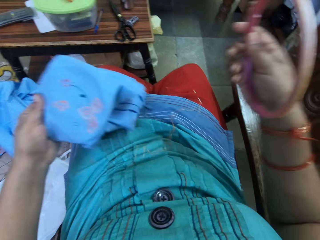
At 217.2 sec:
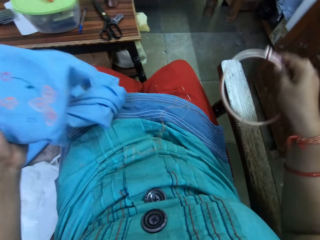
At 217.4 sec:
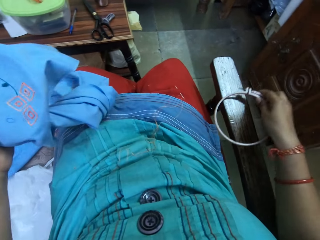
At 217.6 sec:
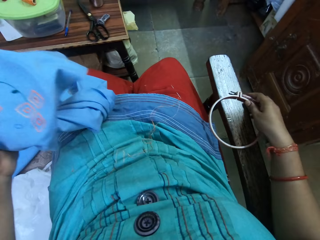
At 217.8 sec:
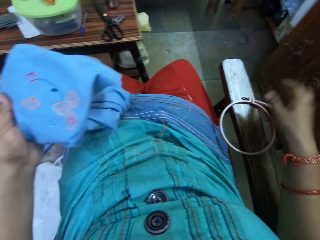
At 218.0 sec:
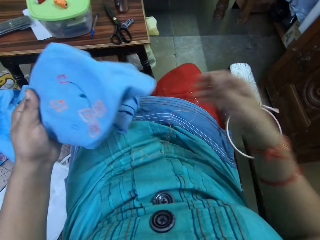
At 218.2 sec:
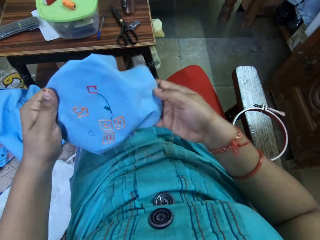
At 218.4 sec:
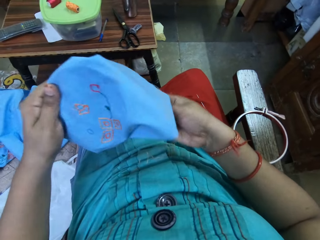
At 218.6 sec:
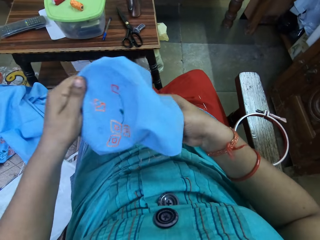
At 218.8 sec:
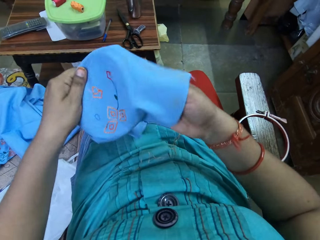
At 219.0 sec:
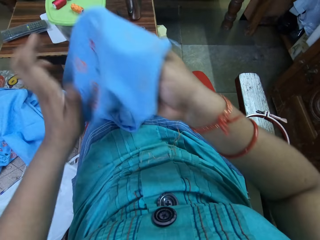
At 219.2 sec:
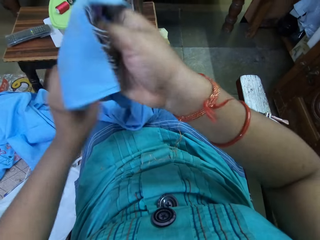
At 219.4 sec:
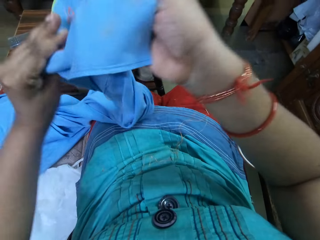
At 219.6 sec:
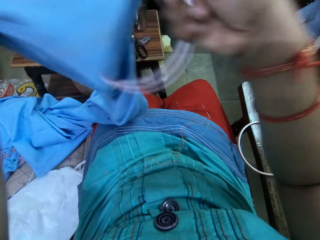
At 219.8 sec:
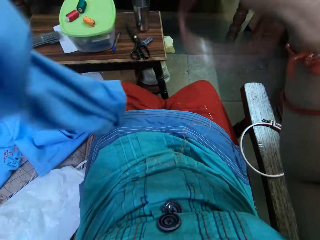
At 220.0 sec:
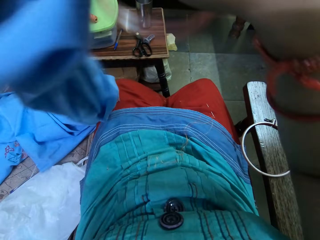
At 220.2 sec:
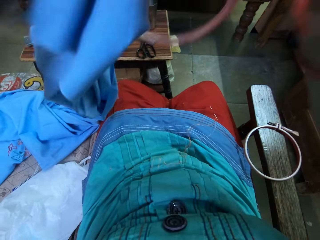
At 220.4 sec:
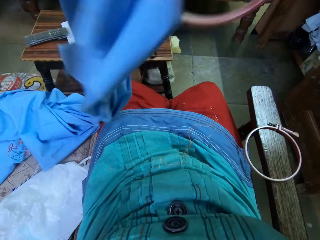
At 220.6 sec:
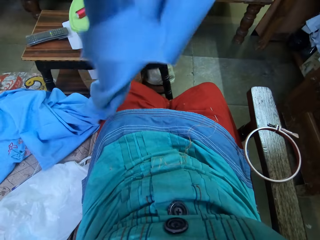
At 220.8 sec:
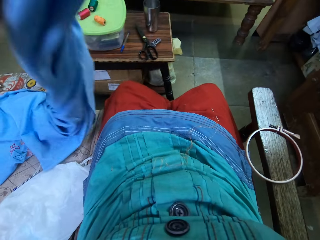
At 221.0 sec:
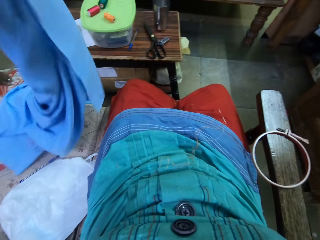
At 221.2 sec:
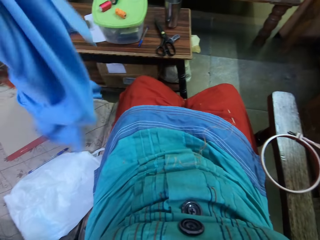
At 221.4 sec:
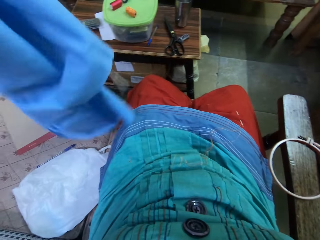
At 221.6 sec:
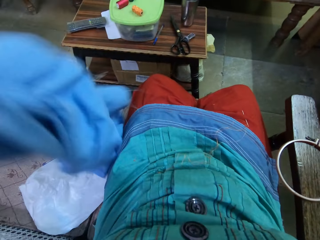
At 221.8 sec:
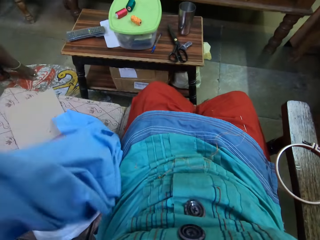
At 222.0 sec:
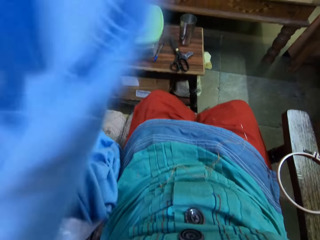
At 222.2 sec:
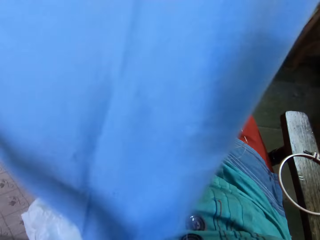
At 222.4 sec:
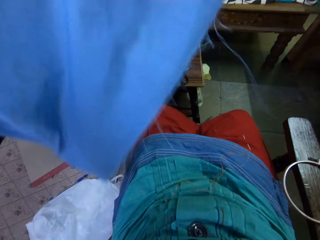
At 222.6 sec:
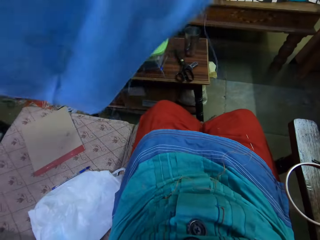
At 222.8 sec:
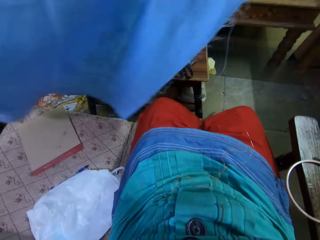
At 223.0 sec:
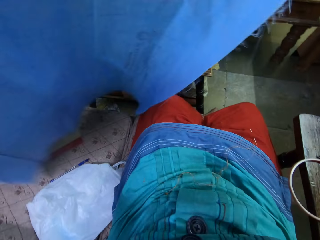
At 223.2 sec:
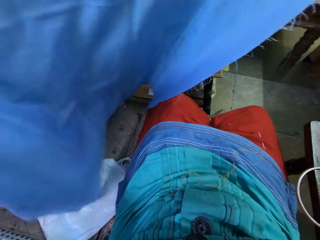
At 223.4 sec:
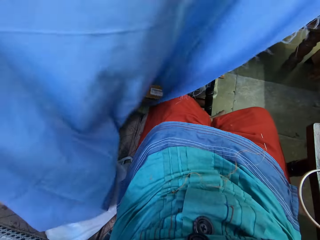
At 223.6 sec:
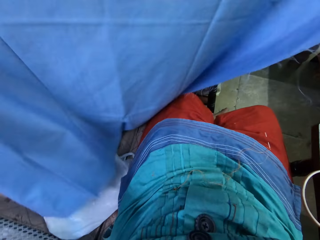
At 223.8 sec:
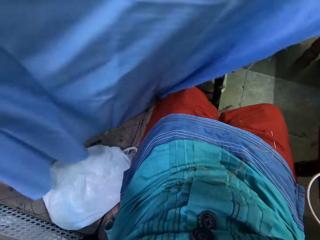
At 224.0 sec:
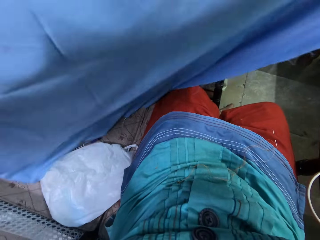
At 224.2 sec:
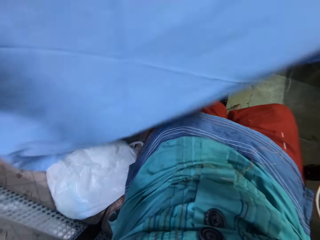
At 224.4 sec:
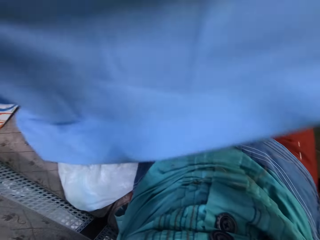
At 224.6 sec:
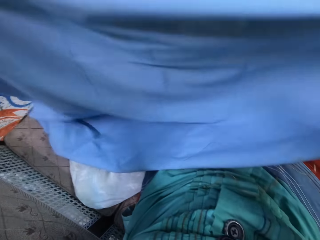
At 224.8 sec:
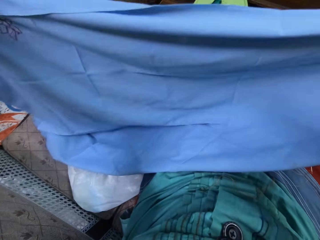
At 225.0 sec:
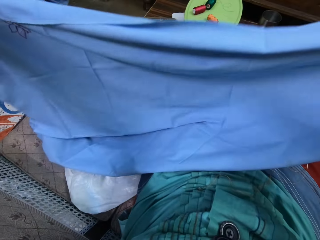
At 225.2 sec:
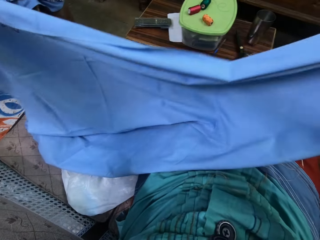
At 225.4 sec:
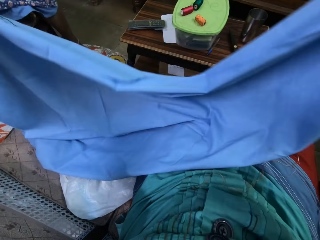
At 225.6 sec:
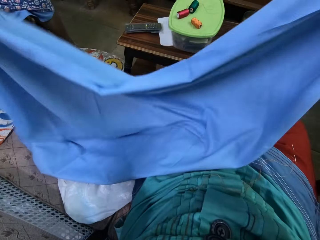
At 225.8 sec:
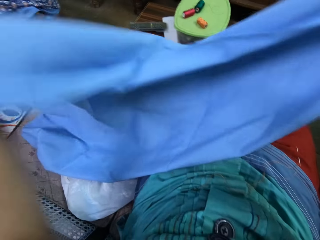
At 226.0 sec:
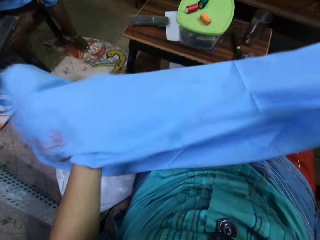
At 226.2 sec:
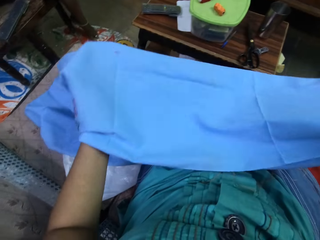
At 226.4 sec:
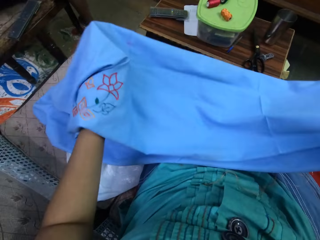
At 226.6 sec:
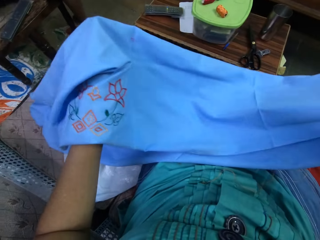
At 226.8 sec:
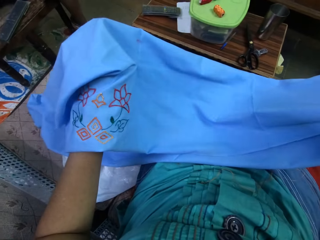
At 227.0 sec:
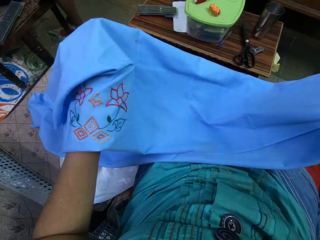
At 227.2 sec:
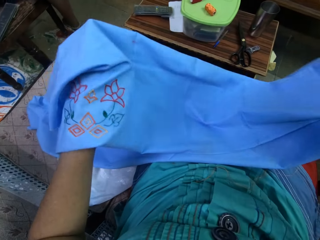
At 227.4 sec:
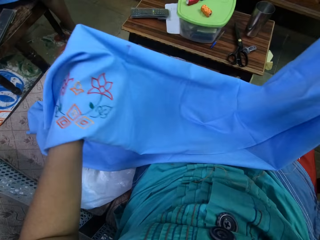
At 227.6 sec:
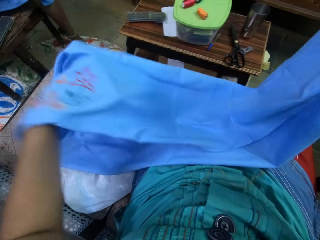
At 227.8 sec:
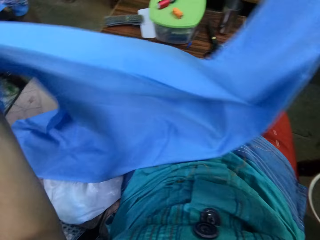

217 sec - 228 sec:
The camera wearer puts an embroidery hoop on the chair. They look at the fabric. They remove the embroidery hoop from the cloth. They adjust the cloth.

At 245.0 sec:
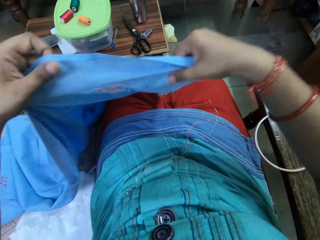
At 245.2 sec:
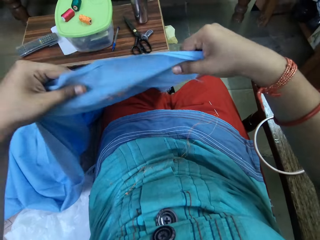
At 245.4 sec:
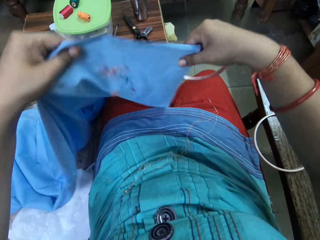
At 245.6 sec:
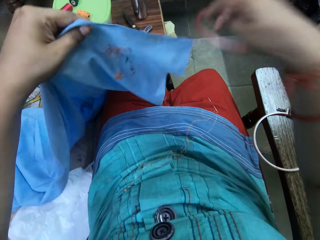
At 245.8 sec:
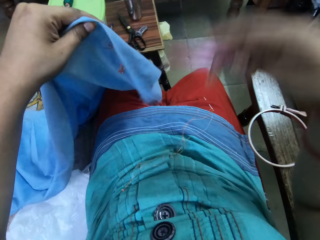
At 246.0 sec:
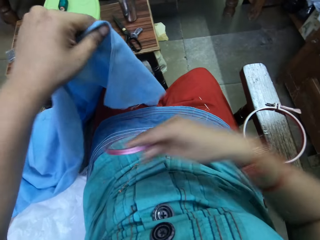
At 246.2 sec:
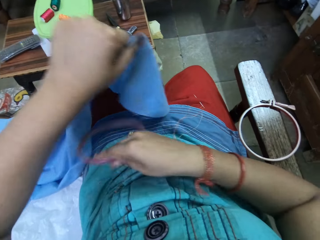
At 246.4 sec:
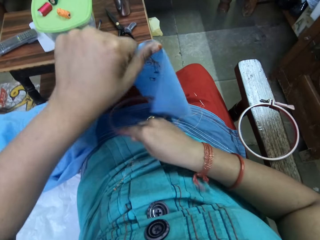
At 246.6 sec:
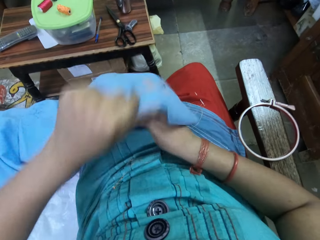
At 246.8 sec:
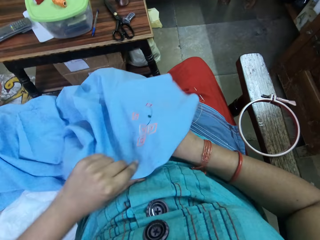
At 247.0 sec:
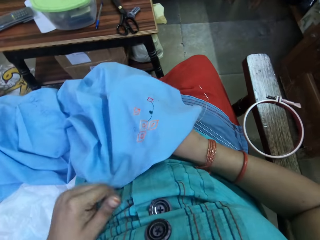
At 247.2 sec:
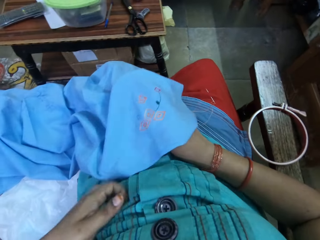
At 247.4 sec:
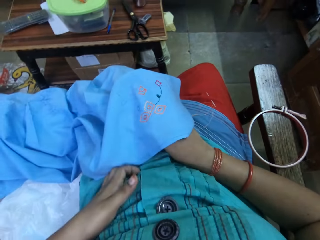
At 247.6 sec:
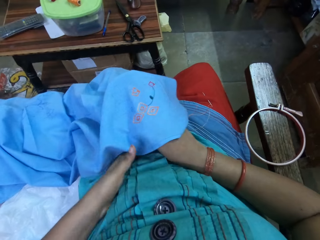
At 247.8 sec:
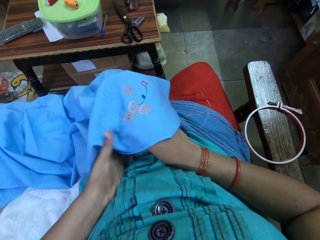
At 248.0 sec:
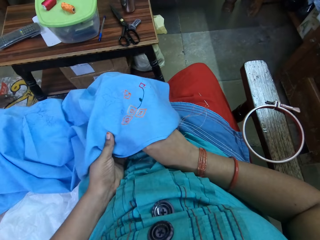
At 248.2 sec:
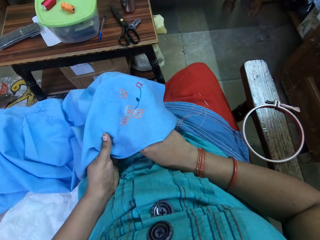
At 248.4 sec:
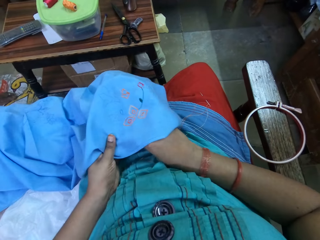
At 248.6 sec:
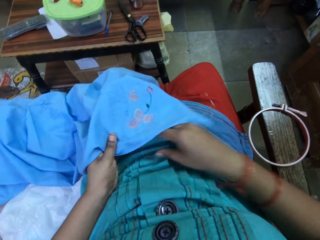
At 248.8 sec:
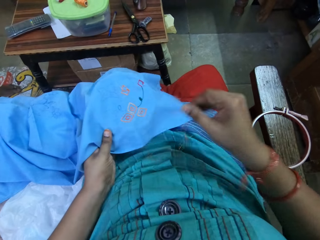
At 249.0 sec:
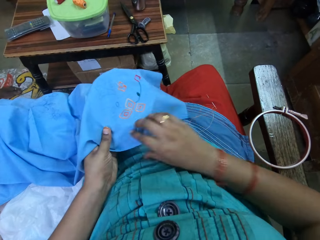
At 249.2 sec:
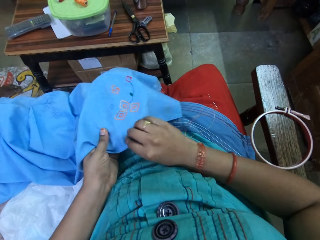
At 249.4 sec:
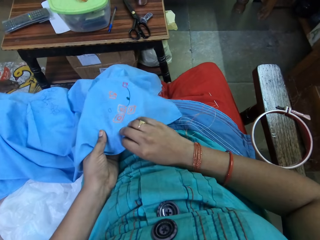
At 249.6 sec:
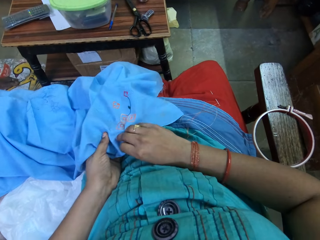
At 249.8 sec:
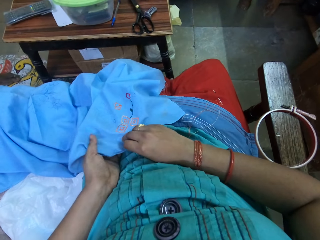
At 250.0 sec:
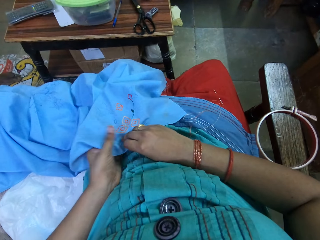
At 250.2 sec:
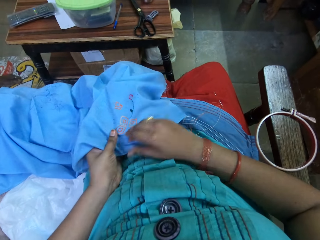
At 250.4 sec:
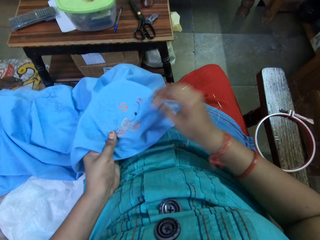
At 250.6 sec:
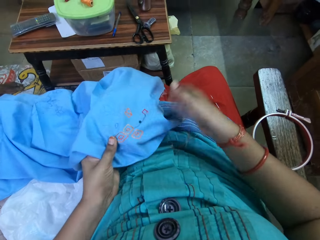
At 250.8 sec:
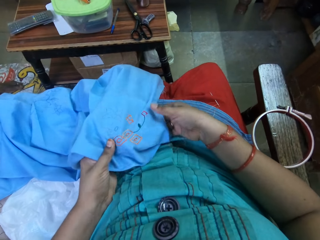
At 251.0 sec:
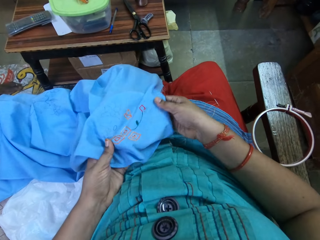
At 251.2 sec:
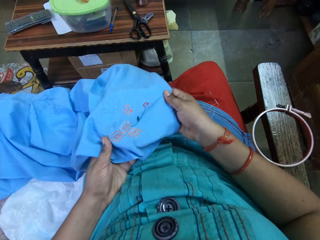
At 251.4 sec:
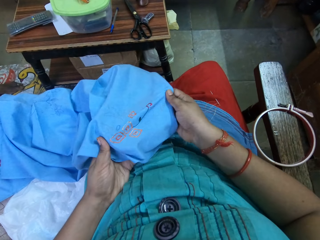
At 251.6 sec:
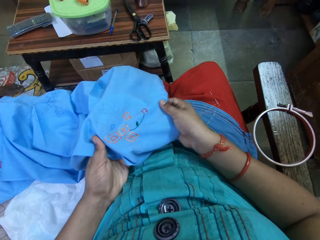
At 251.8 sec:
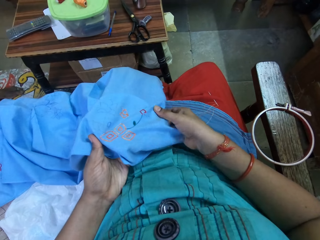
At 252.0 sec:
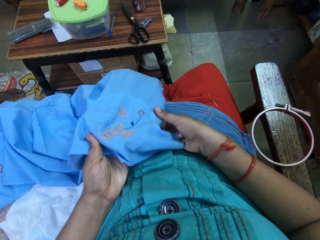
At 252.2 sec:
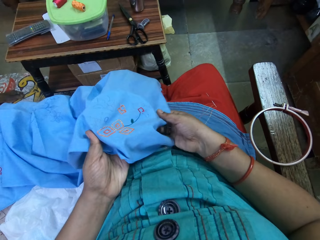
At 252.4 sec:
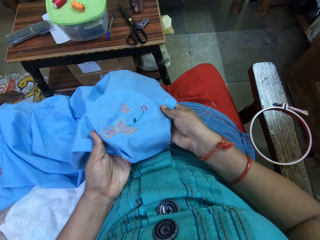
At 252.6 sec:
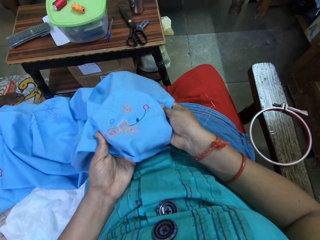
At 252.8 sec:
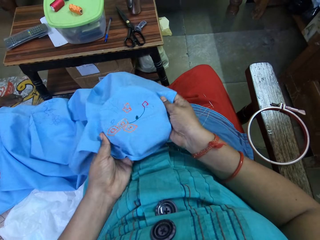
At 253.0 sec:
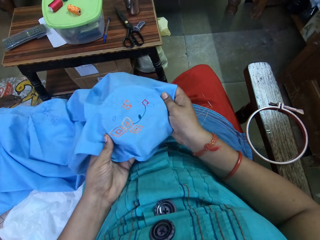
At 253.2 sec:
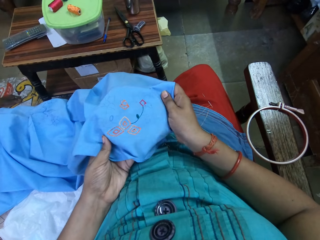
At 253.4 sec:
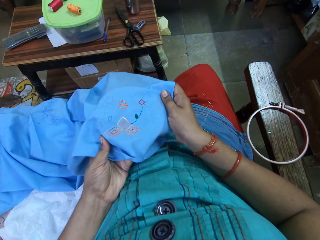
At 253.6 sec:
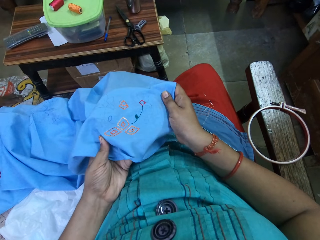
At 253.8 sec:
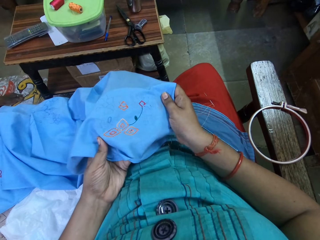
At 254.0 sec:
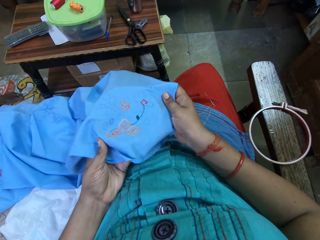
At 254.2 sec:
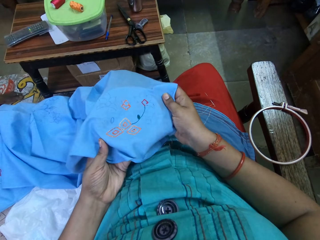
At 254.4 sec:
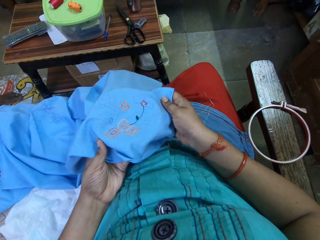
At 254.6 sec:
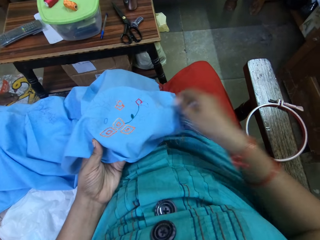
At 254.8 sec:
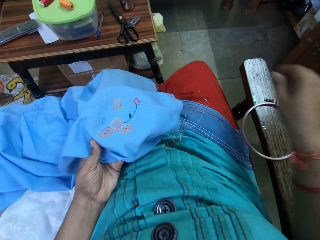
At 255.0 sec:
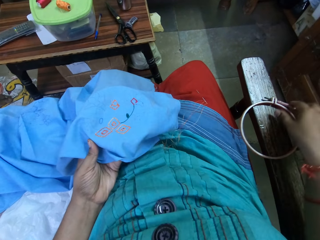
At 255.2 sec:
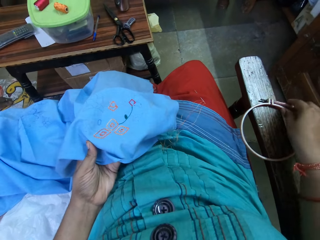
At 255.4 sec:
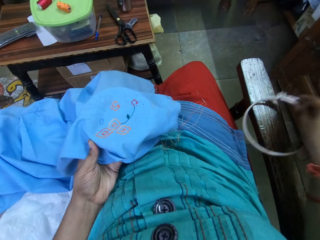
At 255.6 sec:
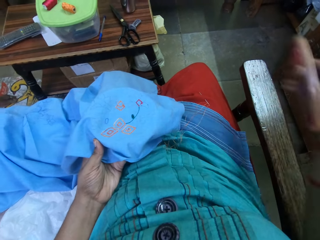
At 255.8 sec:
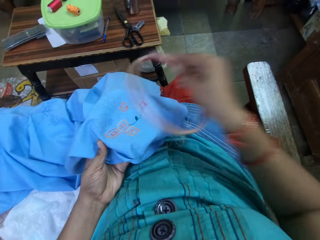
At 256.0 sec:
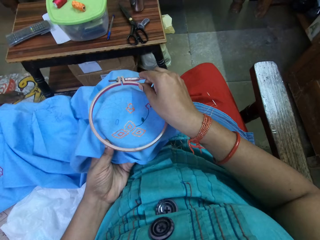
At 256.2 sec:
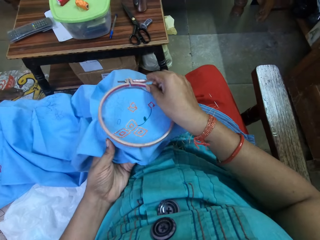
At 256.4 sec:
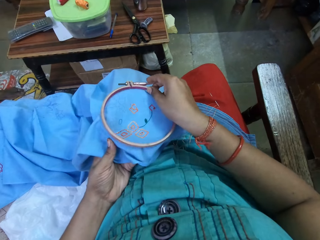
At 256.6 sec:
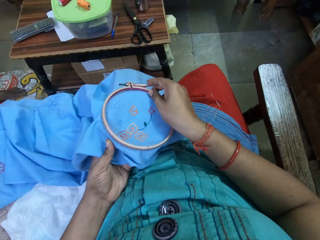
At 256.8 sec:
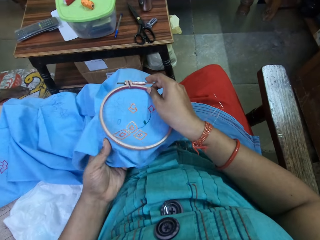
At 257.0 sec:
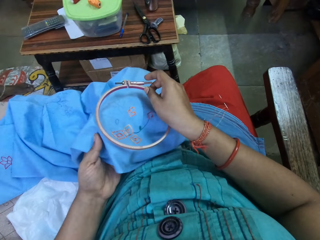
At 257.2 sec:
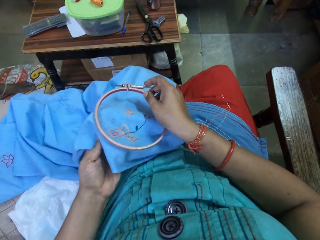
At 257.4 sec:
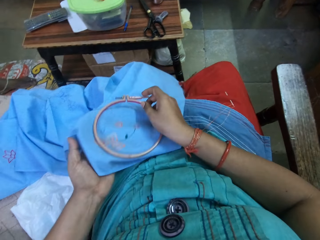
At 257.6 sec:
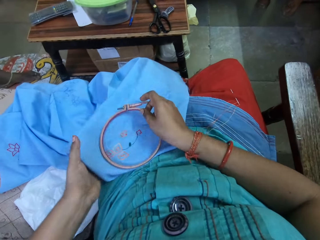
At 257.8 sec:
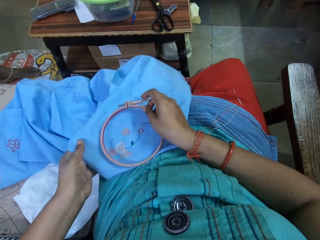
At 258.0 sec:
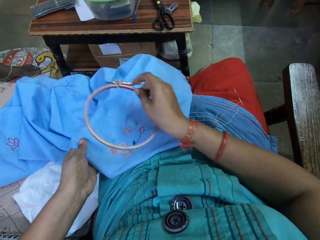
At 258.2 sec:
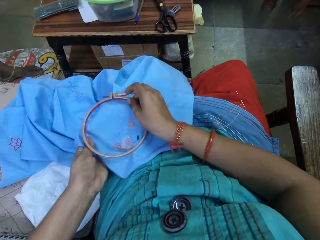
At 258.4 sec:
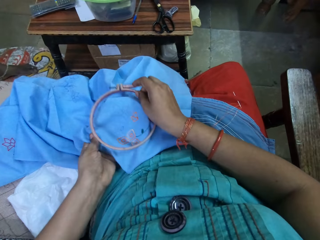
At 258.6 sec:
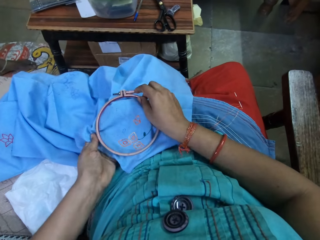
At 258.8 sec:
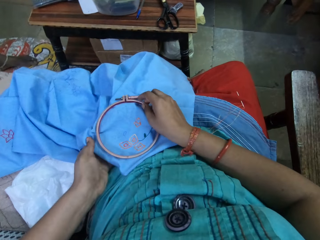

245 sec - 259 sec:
The camera wearer repositions the embroidery. They put an embroidery hoop in the cloth. They pick up the embroidery hoop from the chair. They put the embroidery hoop on the cloth.
